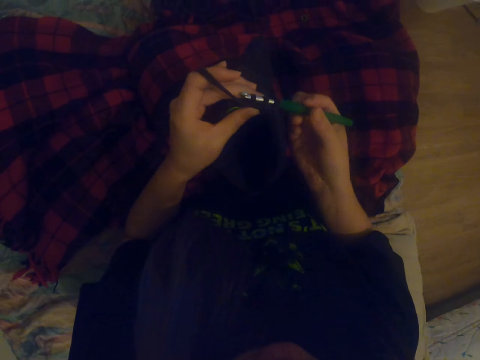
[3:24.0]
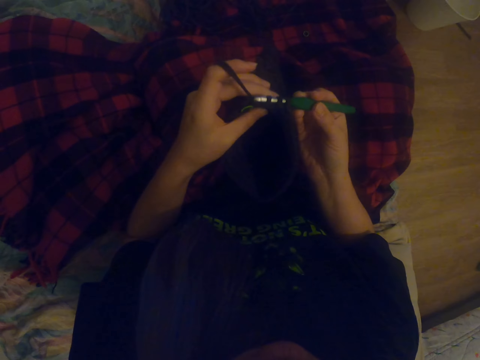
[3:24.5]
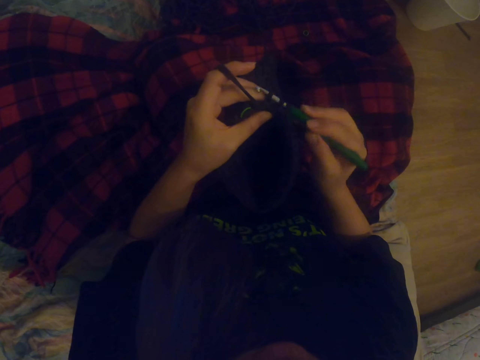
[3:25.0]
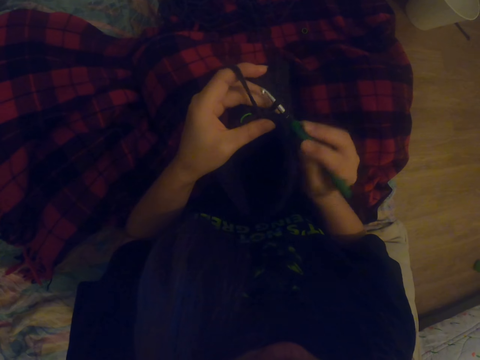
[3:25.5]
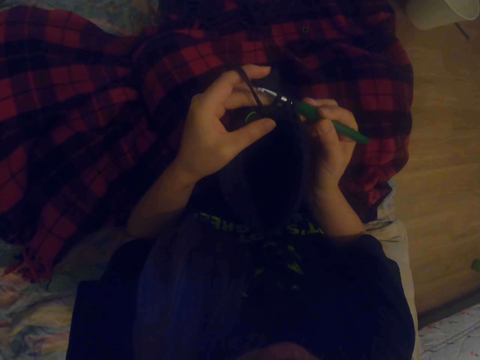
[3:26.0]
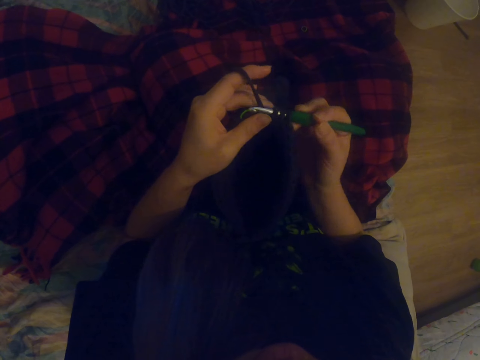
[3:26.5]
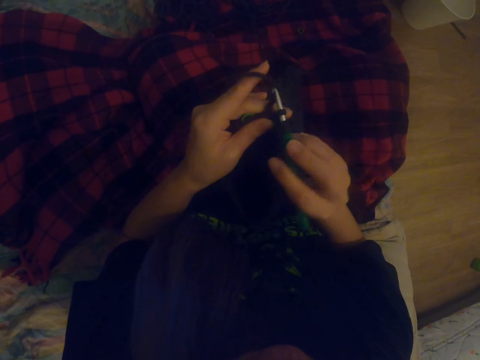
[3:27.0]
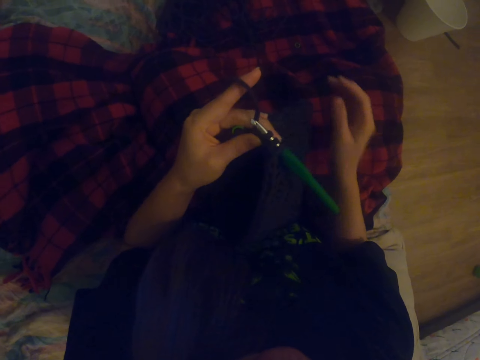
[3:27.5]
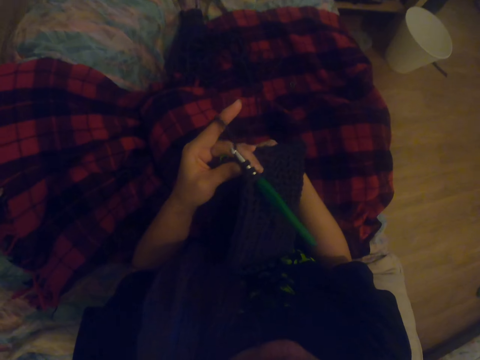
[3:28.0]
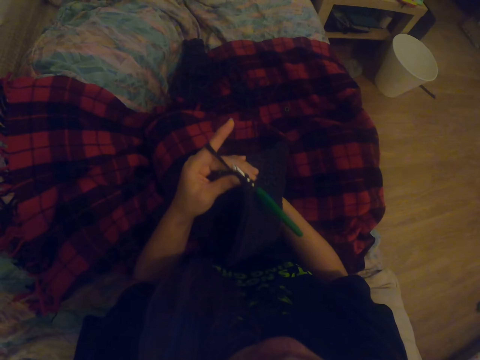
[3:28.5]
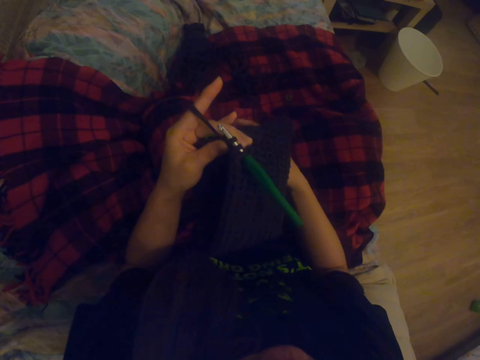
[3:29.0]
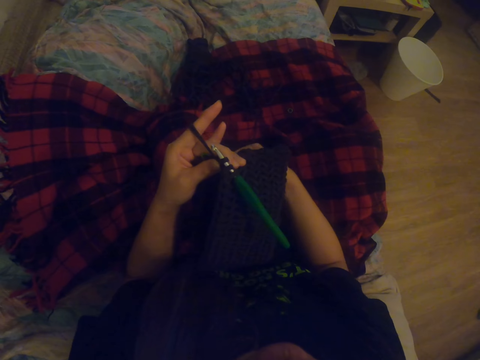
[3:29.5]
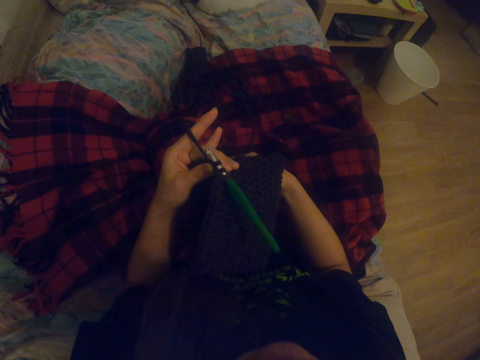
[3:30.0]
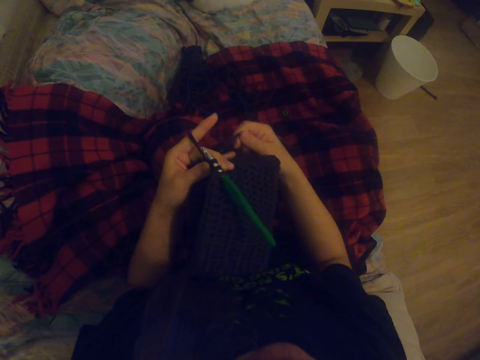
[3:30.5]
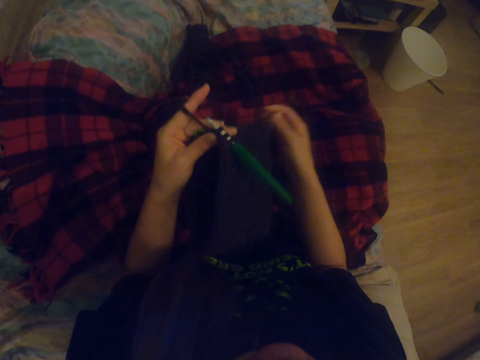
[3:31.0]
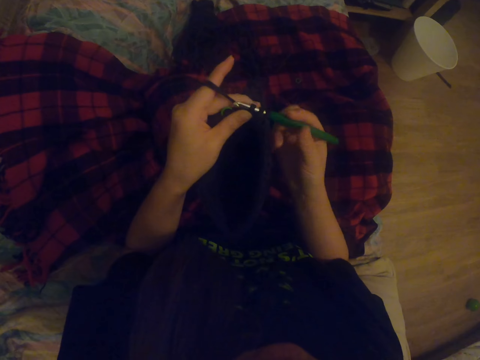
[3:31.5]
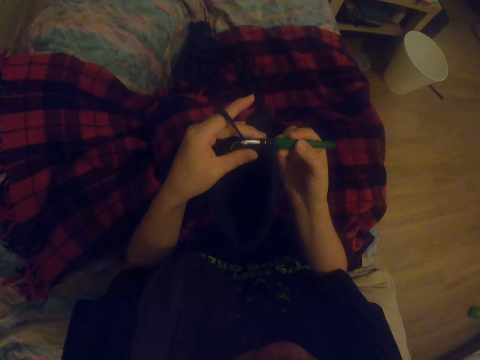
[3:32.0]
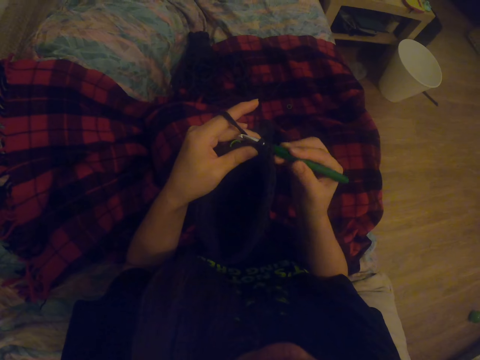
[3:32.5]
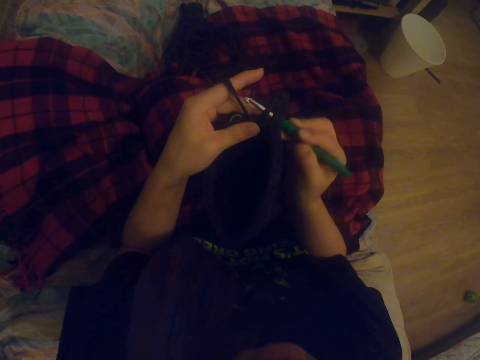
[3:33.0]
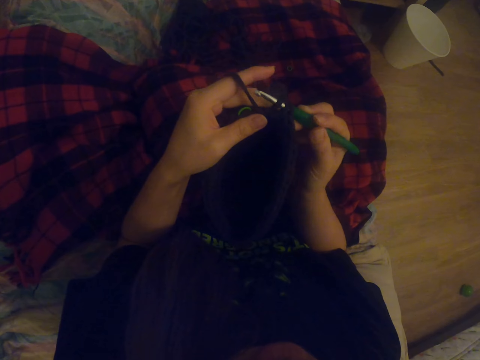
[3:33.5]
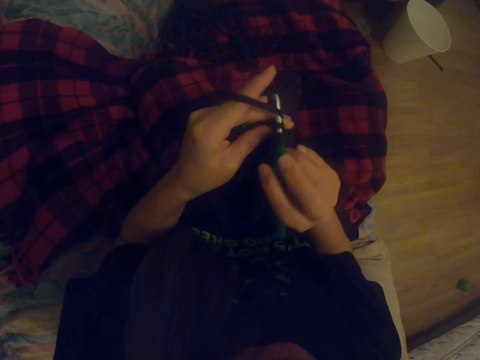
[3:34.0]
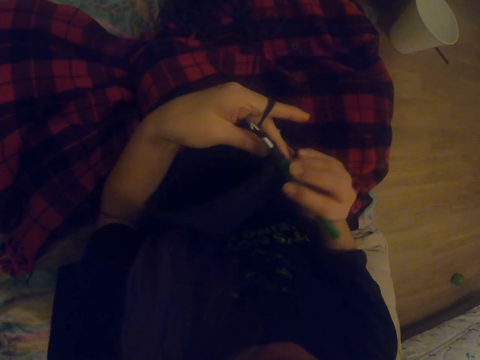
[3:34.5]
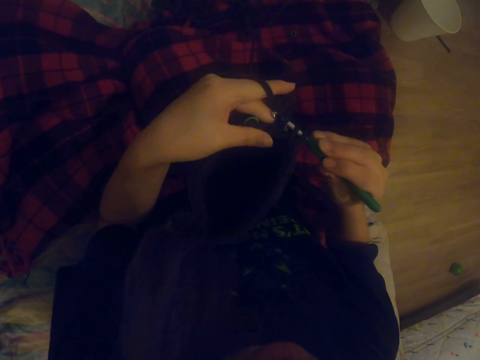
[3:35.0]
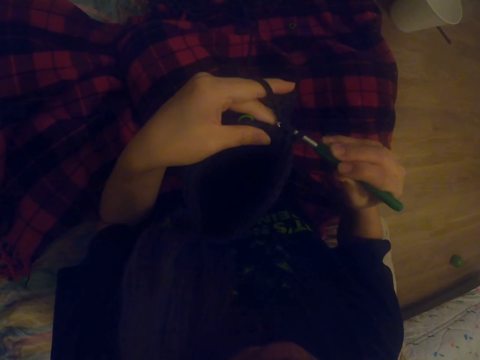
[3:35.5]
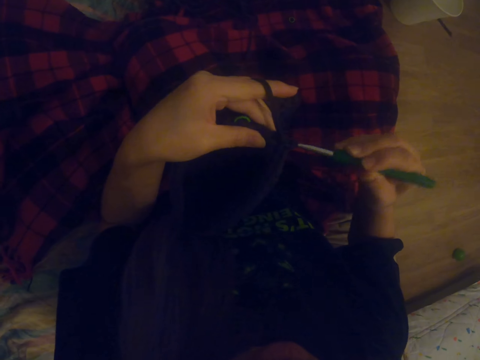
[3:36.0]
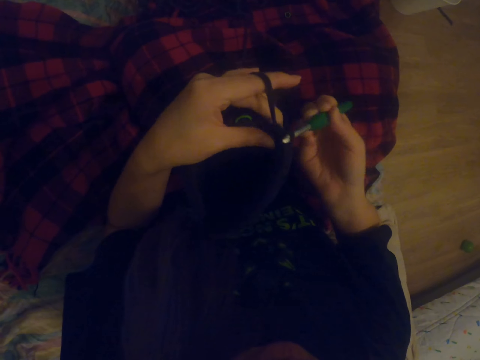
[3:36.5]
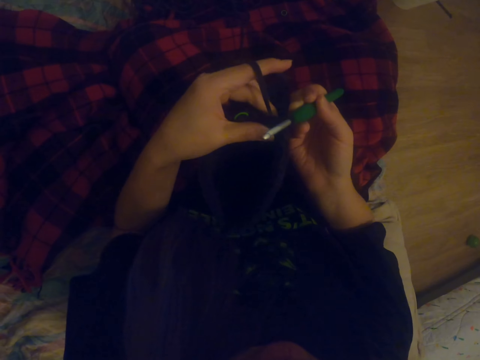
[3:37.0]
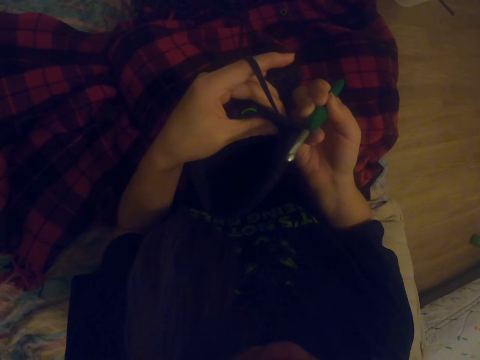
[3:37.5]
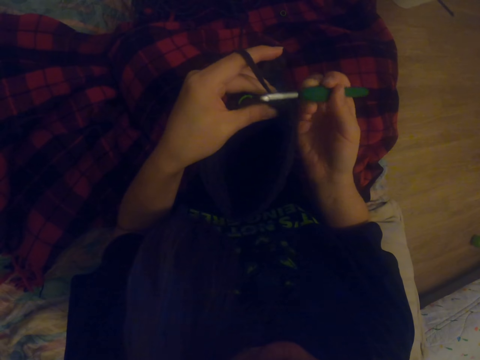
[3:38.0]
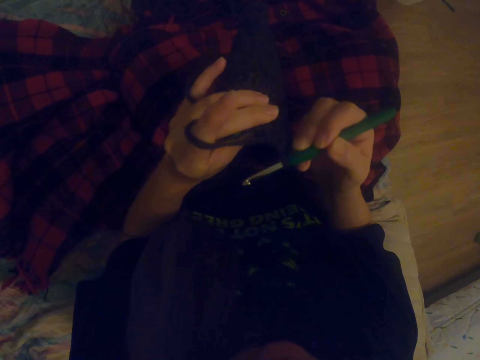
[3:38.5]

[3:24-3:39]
The camera wearer rolls yarn on the hand. They knit a fabric using a crochet.

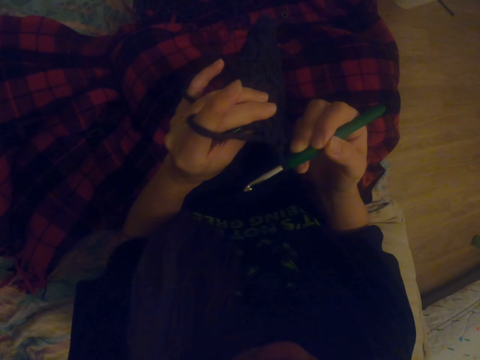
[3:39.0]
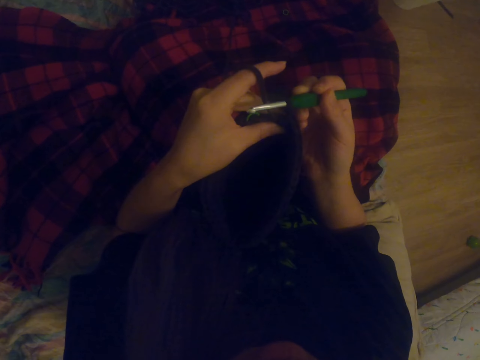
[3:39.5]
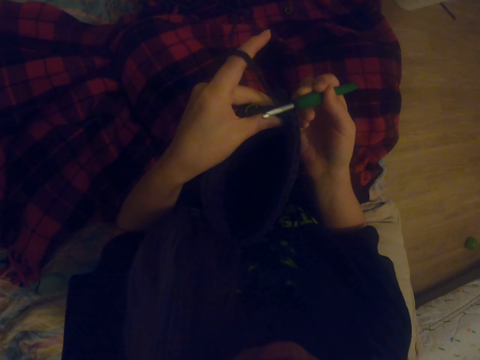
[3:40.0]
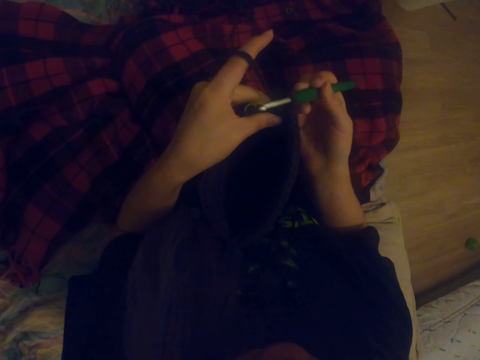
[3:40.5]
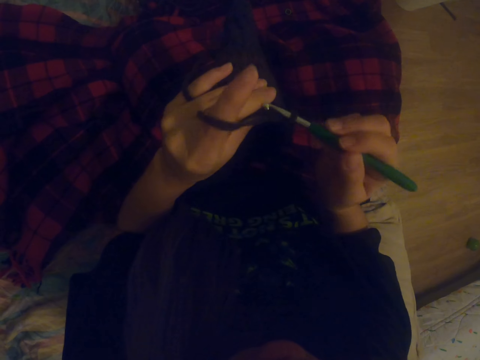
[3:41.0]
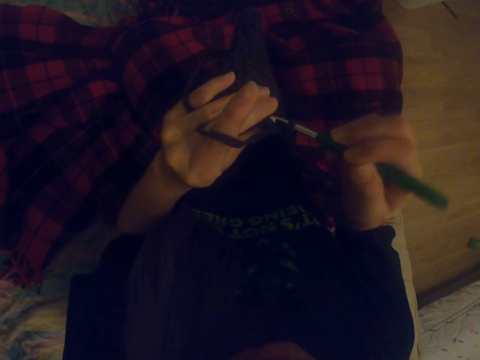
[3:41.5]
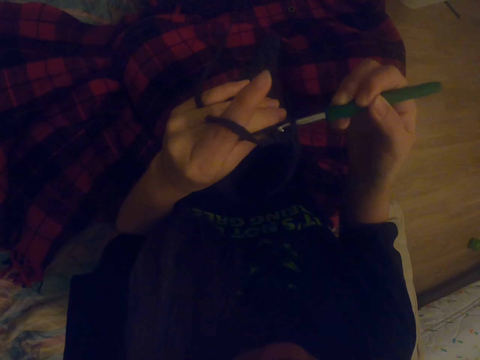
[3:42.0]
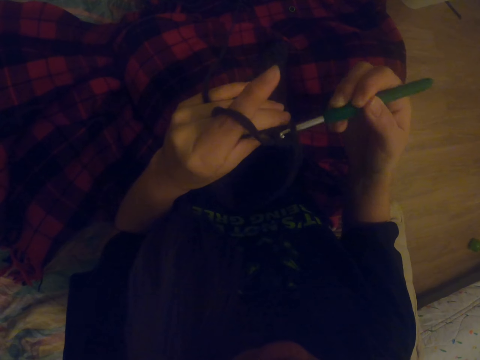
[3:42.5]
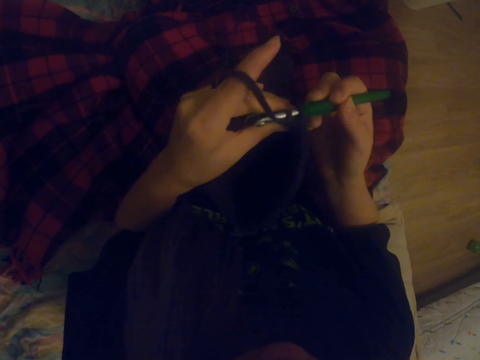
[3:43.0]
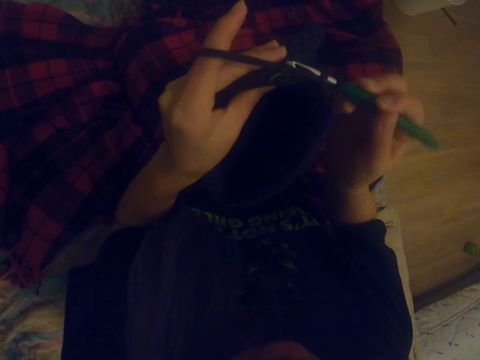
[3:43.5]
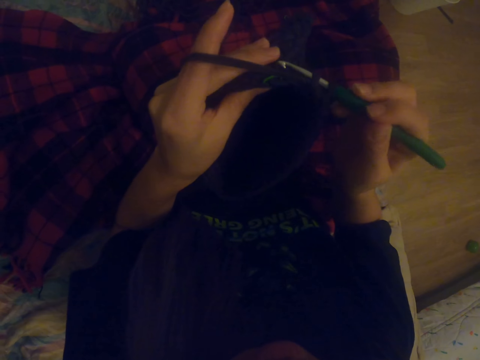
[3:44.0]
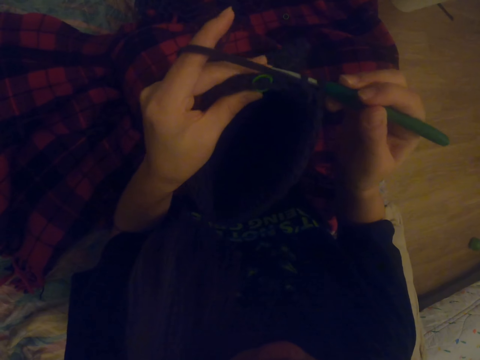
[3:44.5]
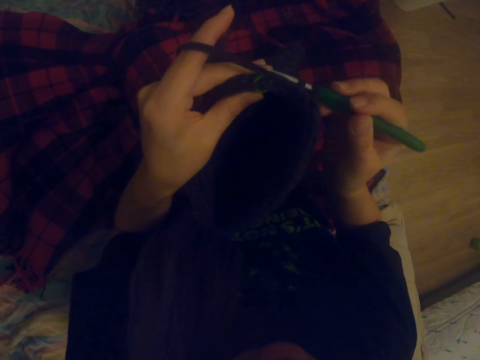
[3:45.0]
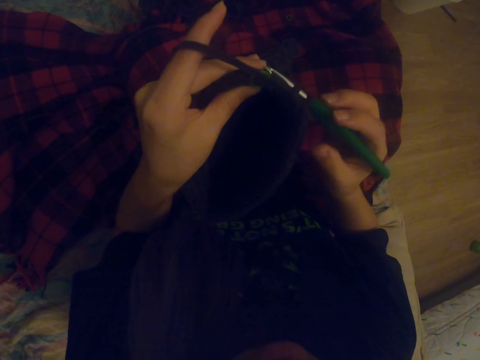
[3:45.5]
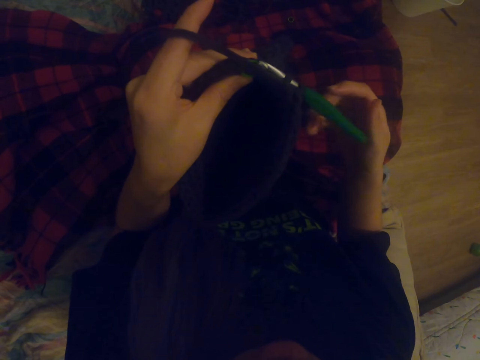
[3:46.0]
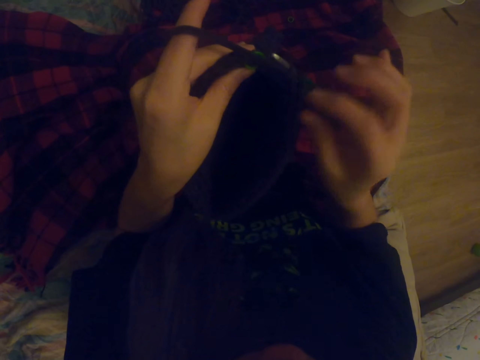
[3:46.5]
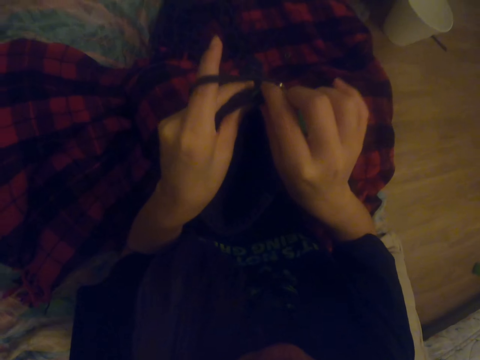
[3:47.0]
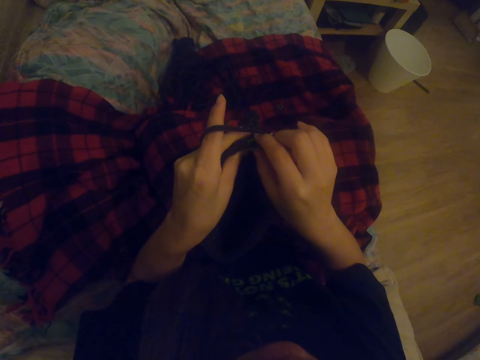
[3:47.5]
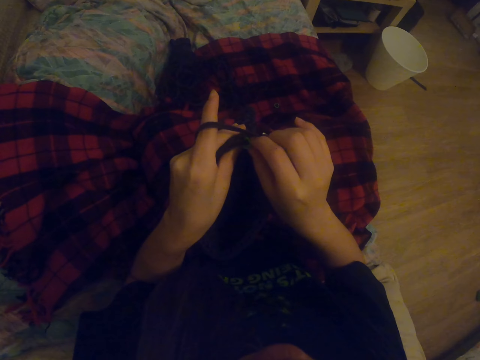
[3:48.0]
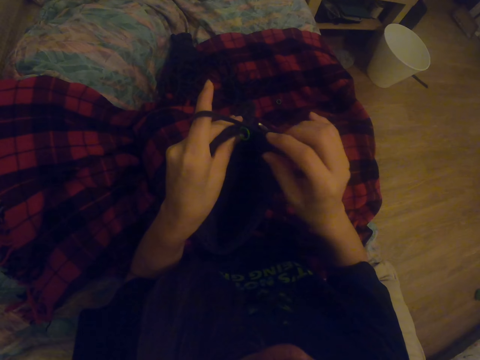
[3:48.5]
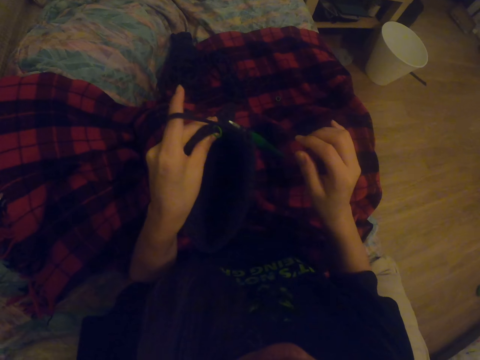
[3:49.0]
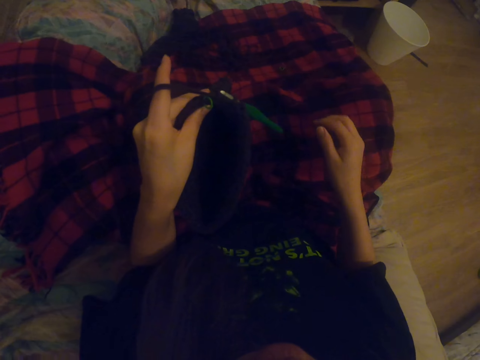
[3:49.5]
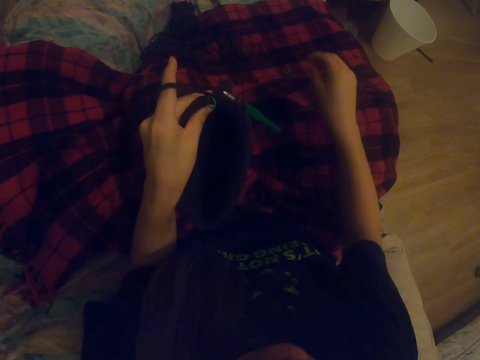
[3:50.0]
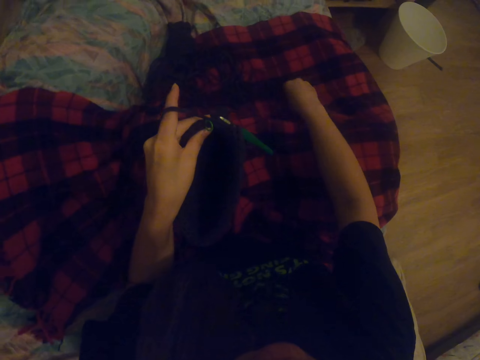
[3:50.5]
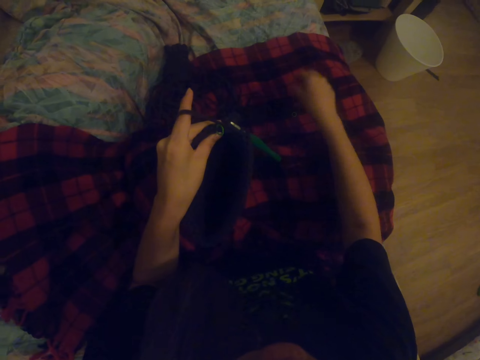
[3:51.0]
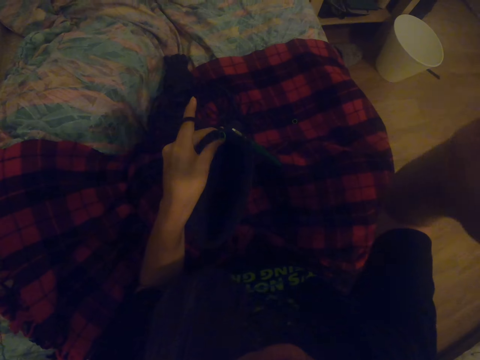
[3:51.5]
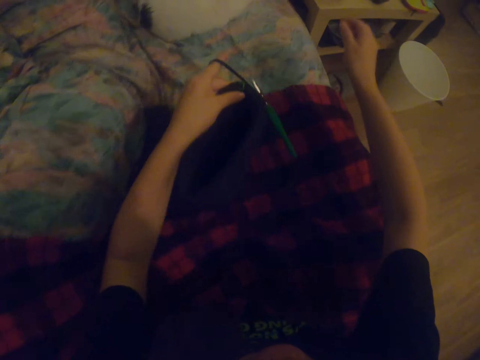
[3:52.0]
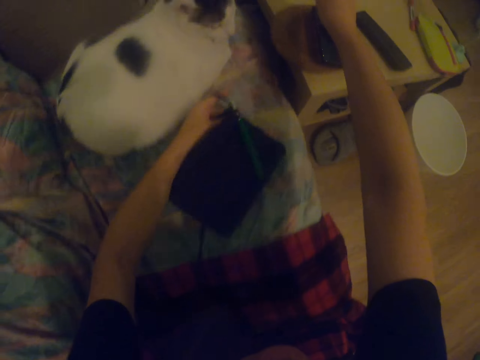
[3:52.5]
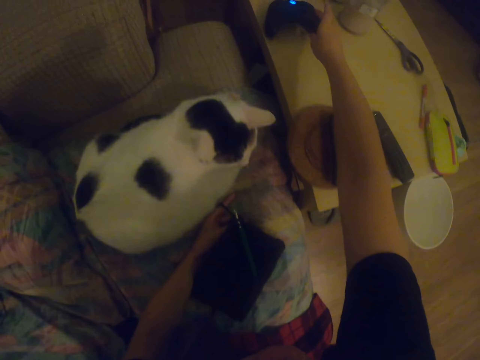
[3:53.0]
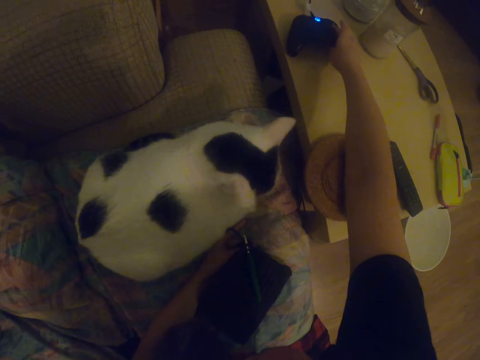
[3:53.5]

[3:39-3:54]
The camera wearer touches a small rubber band on the fabric. They straighten the fabric. They pick up the small rubber band. They lift the right hand. They touch the mouse on the table.
